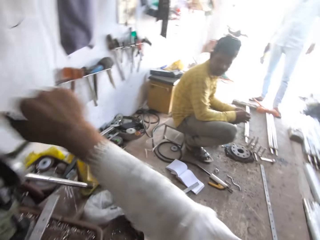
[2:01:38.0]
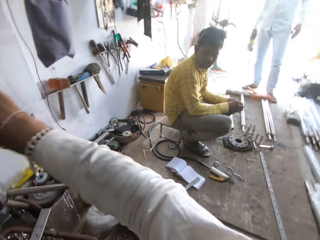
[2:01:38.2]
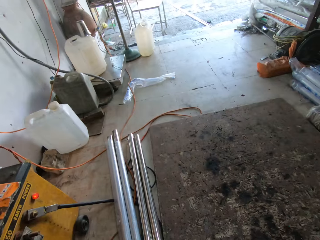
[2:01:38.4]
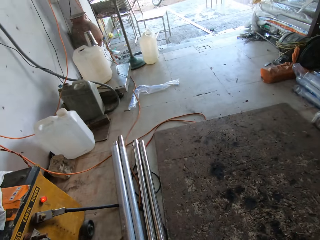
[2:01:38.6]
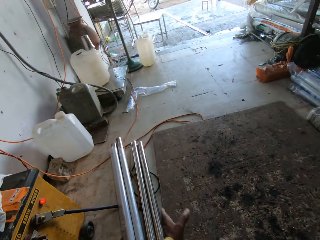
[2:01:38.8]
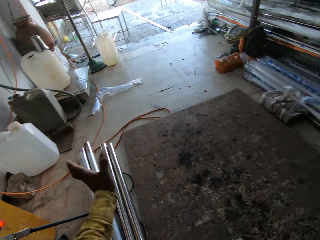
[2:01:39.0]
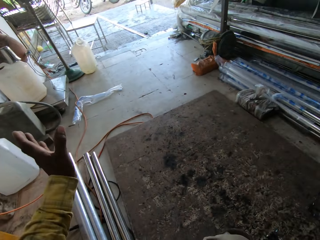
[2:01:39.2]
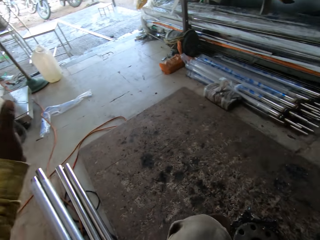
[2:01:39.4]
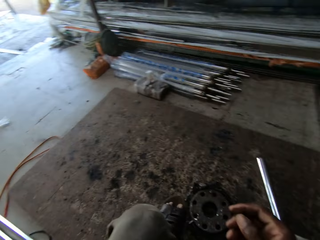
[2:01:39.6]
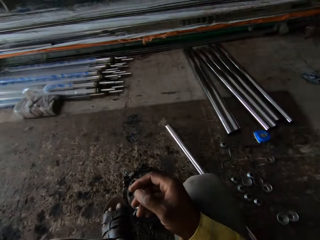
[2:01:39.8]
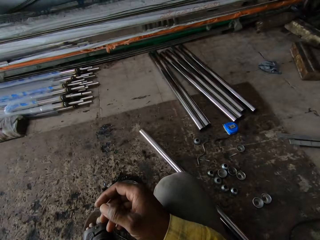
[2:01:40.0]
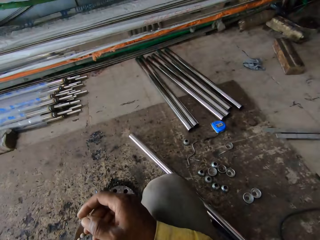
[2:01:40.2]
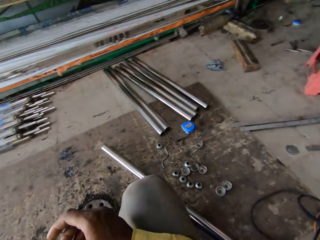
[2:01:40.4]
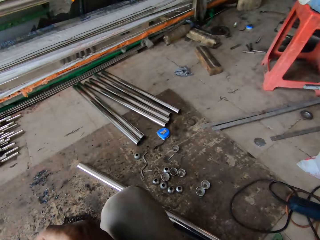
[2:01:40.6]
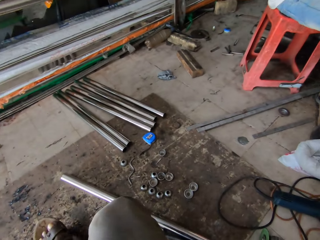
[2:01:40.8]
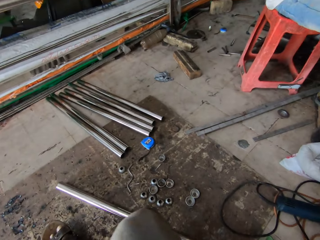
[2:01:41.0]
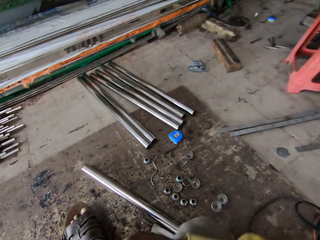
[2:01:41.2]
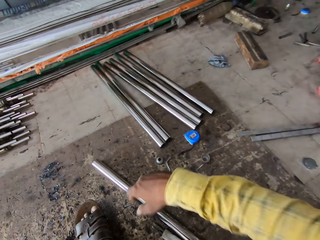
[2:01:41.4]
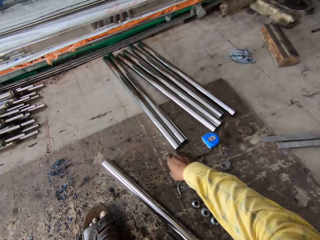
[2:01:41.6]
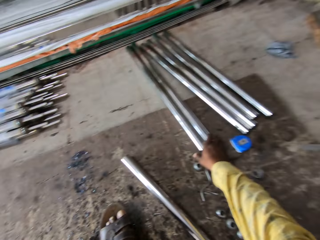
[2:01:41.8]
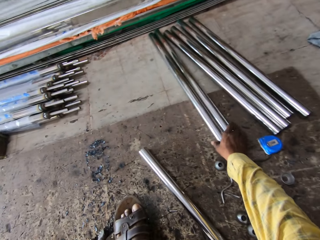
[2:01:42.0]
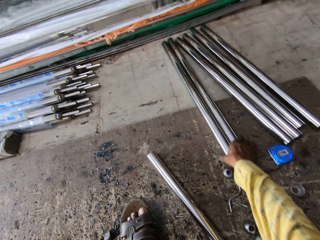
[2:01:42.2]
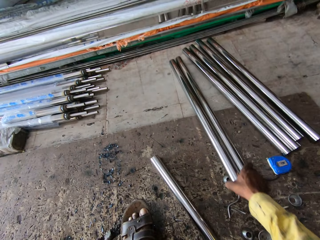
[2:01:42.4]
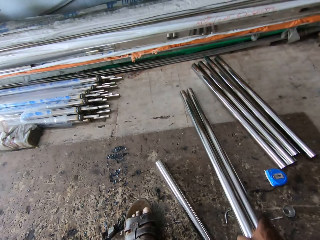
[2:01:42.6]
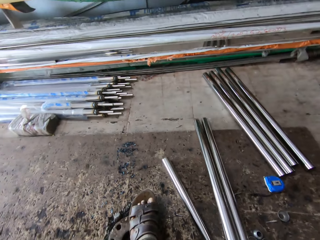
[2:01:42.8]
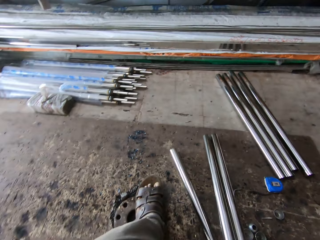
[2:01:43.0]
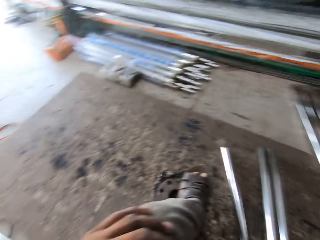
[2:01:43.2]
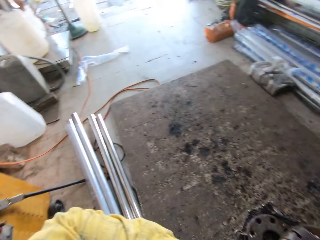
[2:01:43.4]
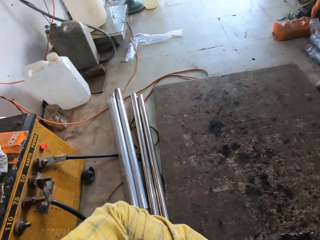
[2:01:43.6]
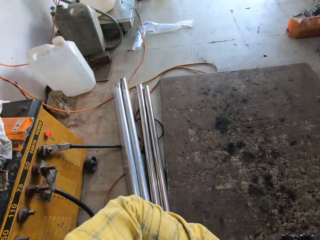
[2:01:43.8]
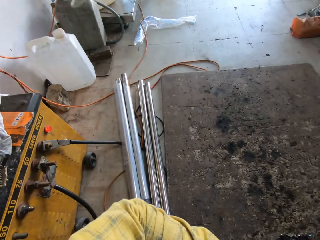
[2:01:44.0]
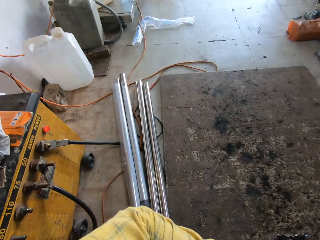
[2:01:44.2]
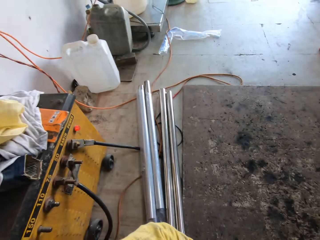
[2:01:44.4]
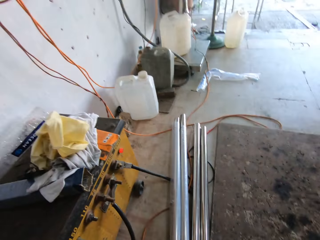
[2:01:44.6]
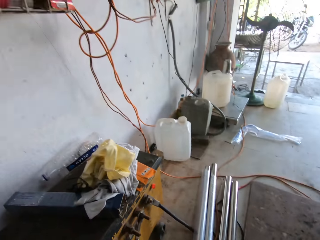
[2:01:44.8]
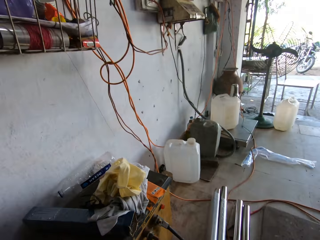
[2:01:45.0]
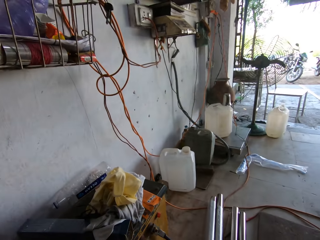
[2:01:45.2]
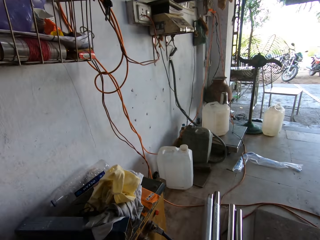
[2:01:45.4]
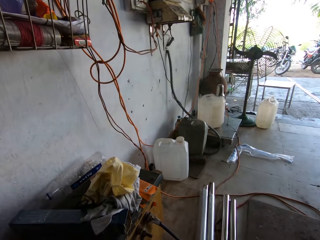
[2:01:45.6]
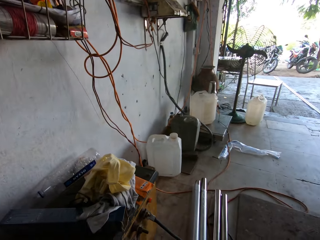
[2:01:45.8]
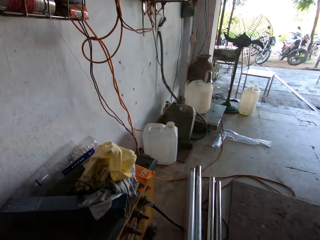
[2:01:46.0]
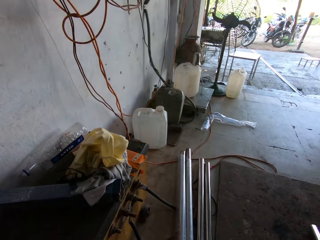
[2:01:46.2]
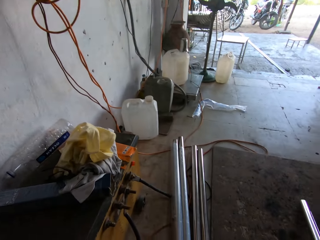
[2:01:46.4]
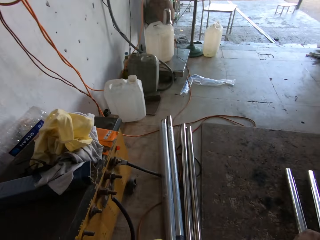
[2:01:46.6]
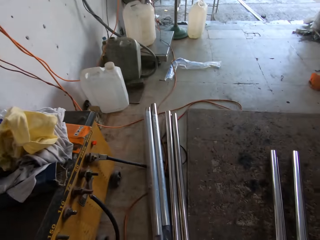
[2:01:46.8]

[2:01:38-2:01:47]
The camera wearer controls the drill press. They interact with a person. They turn round. The person picks metal bars. The camera wearer picks a metal rod. They turn round.

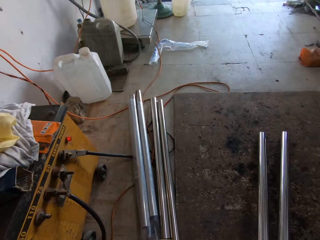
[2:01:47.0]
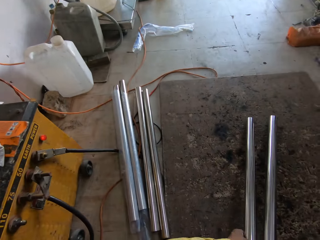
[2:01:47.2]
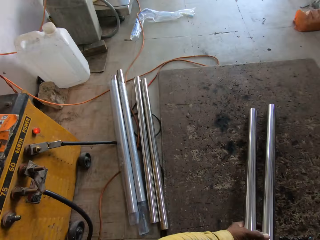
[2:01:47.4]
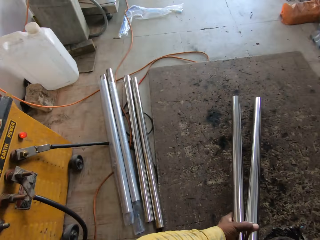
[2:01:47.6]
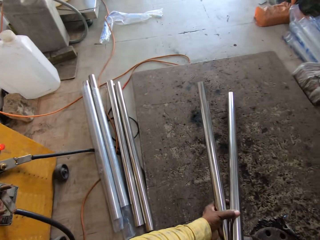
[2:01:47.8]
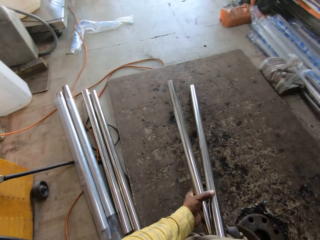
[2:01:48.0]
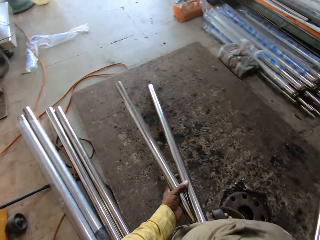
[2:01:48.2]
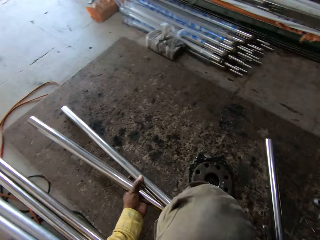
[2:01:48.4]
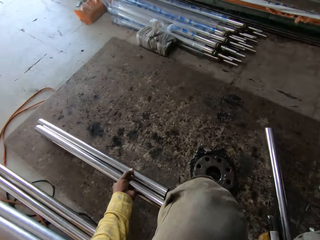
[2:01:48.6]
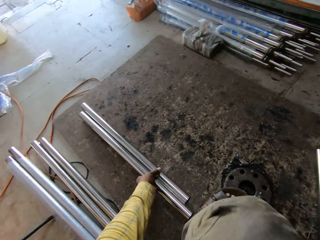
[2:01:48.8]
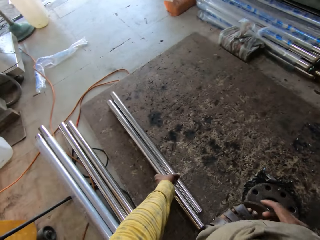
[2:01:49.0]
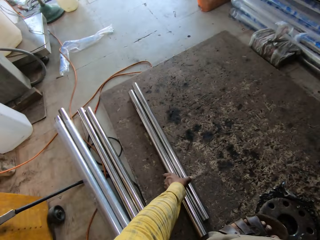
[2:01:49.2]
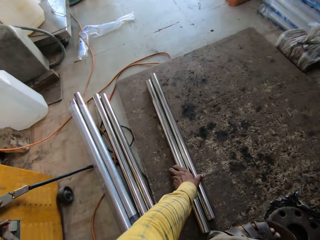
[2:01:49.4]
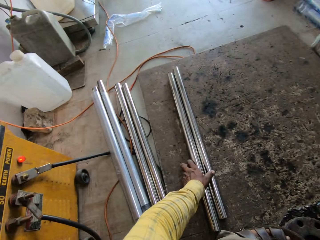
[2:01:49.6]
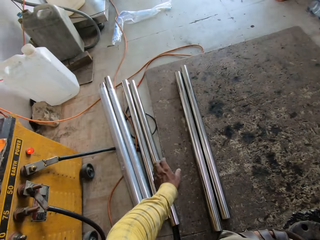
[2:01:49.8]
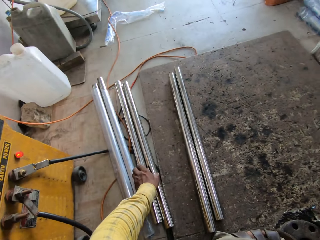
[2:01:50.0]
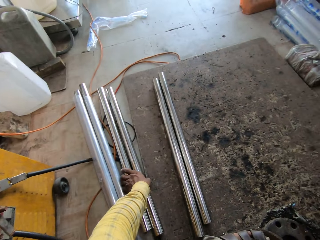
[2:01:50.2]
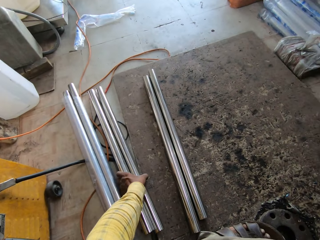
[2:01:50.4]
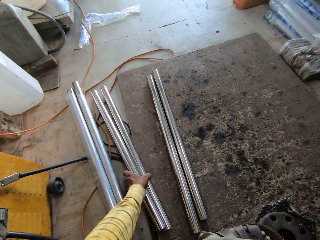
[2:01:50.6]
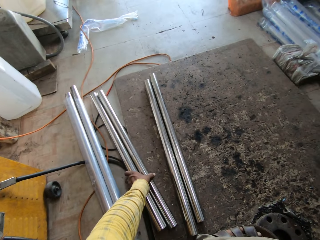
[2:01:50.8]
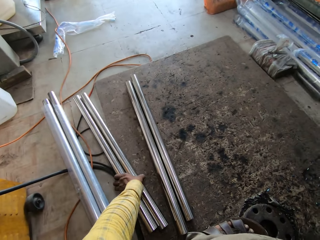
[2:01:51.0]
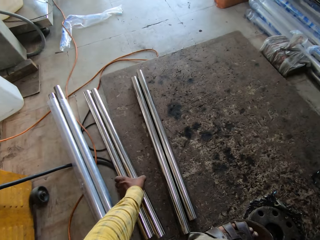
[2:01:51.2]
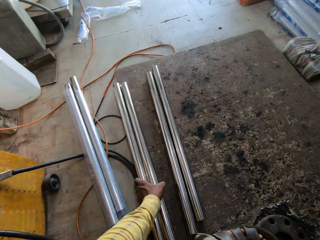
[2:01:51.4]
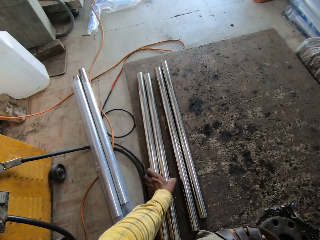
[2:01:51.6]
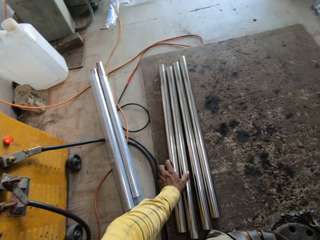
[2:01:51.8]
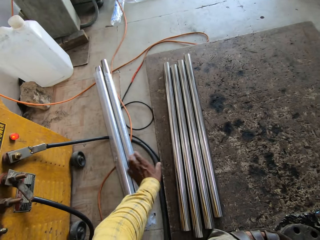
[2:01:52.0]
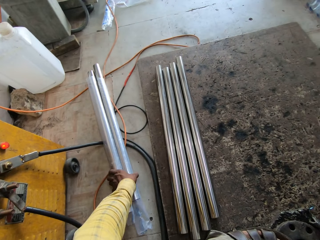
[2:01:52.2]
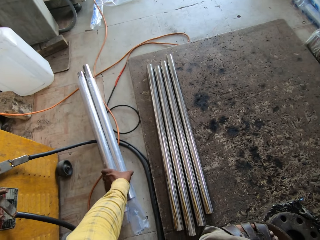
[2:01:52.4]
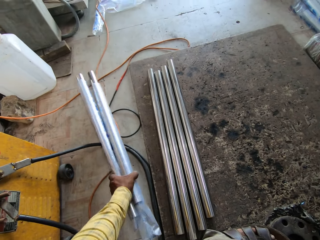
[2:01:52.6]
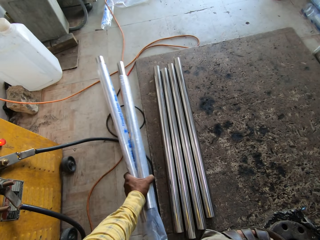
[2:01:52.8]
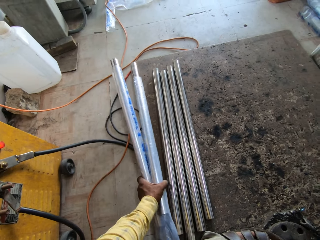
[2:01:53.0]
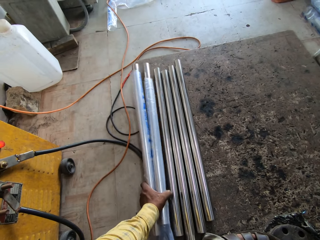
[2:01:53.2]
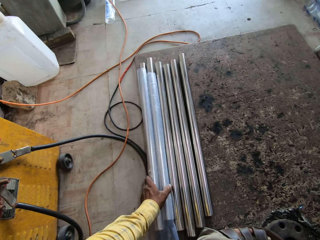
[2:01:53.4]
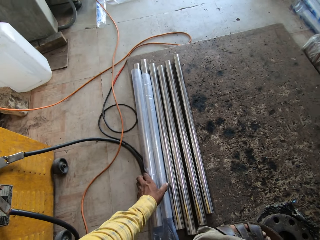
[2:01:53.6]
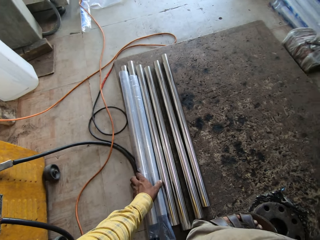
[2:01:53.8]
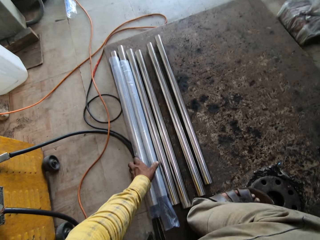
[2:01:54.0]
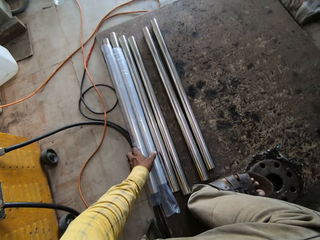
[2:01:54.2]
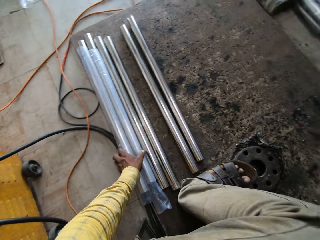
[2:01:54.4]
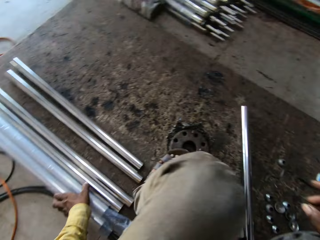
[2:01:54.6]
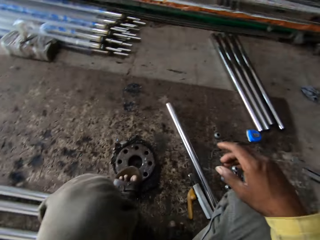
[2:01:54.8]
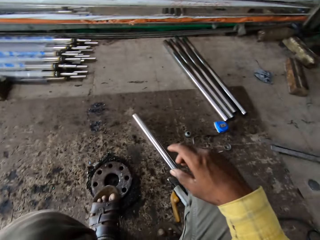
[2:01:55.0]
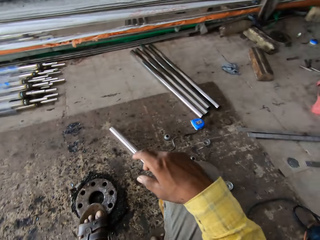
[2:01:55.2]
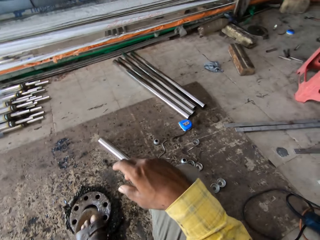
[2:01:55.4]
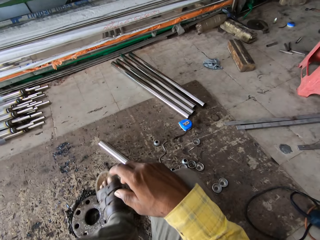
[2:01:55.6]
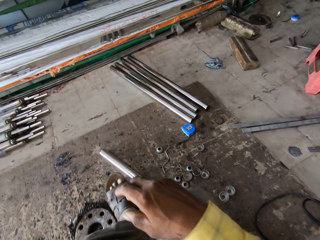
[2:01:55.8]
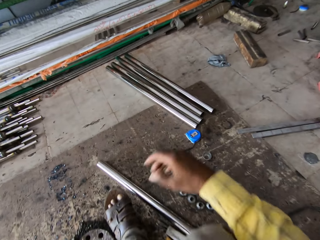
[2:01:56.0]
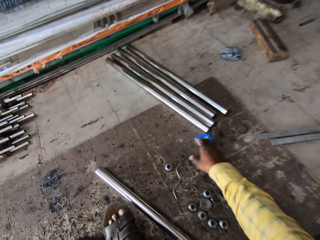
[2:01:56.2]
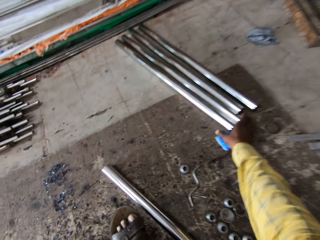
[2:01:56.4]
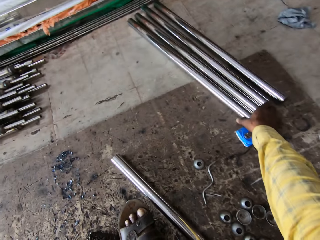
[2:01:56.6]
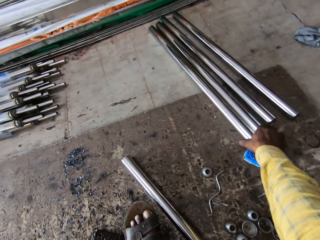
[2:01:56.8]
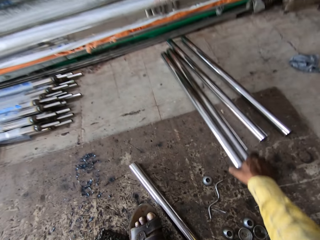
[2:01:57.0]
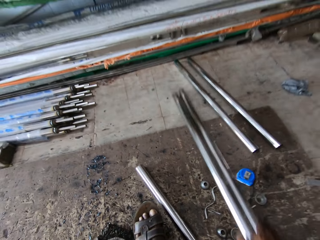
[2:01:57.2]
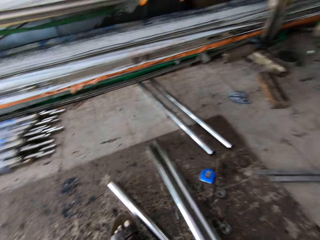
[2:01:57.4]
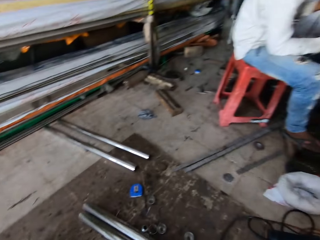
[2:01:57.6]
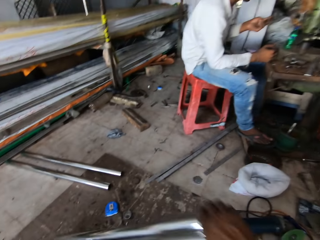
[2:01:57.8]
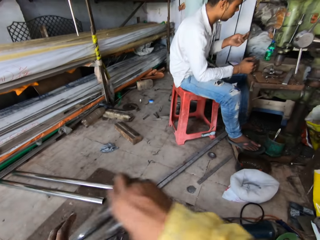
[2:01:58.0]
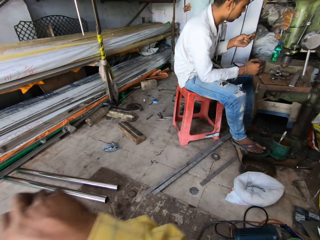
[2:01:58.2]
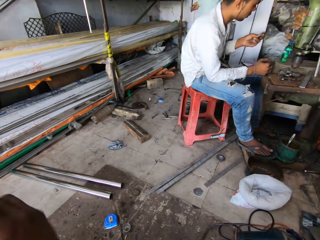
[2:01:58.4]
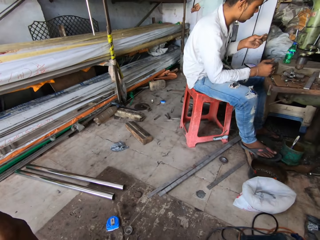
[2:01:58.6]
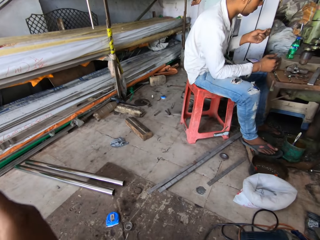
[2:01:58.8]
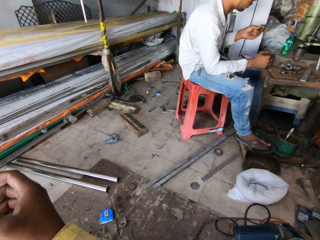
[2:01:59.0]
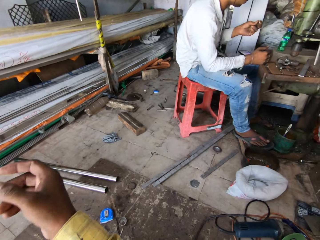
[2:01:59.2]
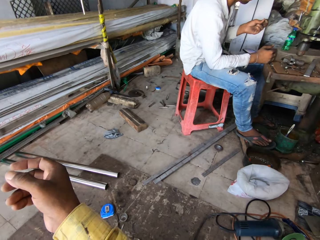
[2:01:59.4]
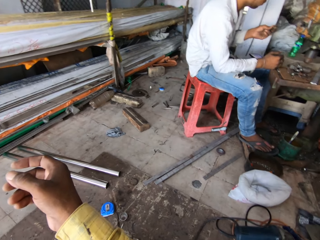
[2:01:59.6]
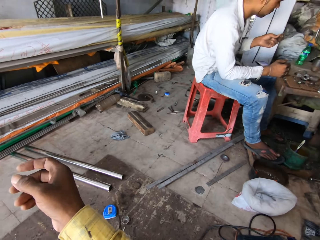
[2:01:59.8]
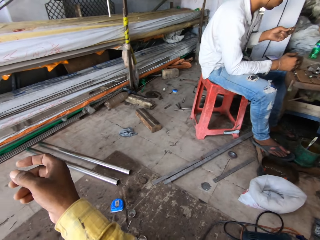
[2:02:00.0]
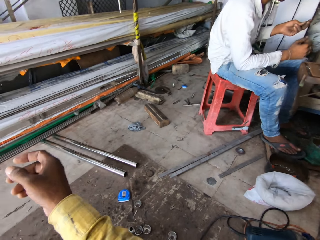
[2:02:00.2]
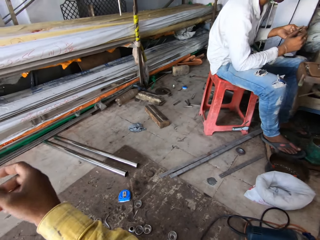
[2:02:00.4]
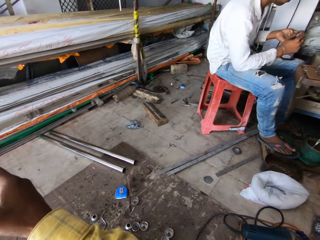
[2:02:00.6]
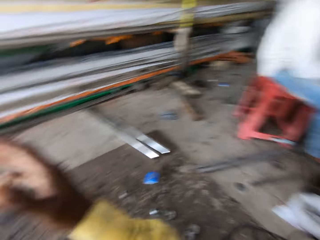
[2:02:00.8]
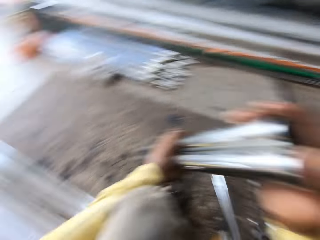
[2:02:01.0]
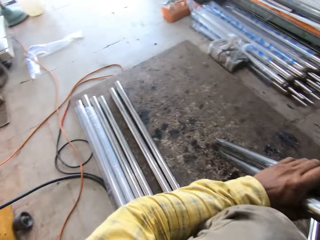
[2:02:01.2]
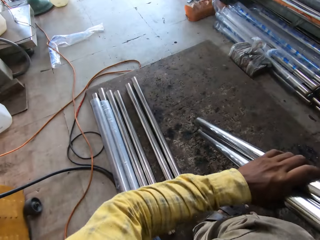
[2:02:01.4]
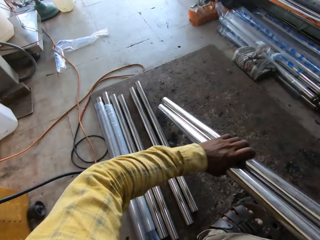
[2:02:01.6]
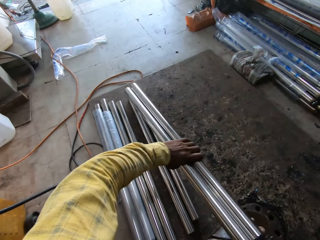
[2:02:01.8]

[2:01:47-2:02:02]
The camera wearer picks chrome pipes from the working board with his left hand. He places the chrome pipes from the working board with his left hand. He adjusts the chrome pipes from the ground floor with his left hand. He looks to the right side of the welding workshop. He picks a chrome pipe from the ground floor with his right hand. He exchanges the chrome pipes to his left hand. A man looks at his hand.
